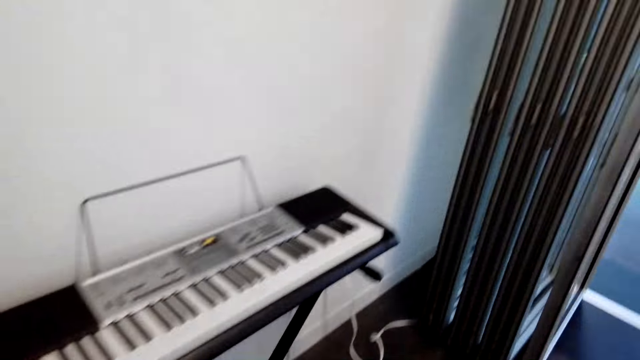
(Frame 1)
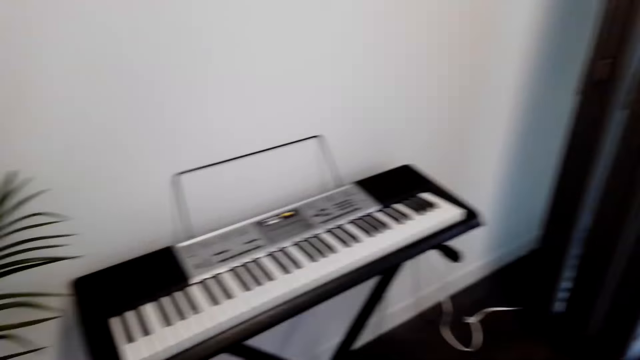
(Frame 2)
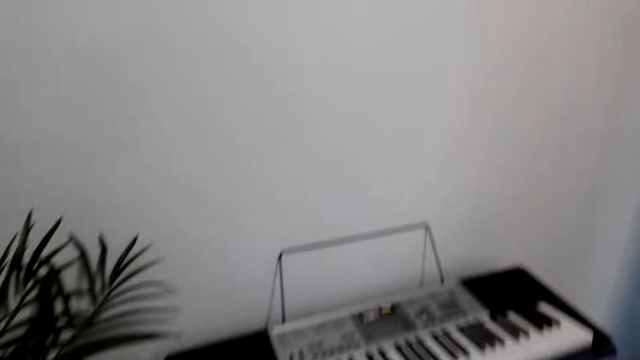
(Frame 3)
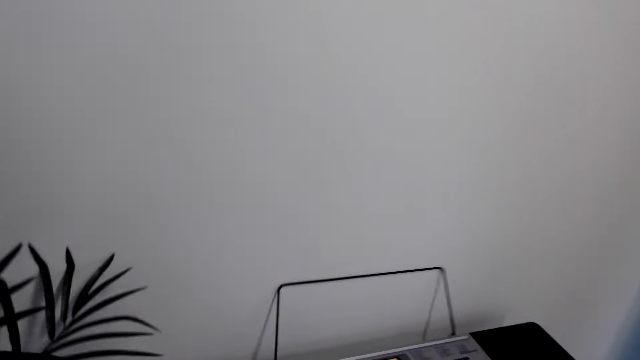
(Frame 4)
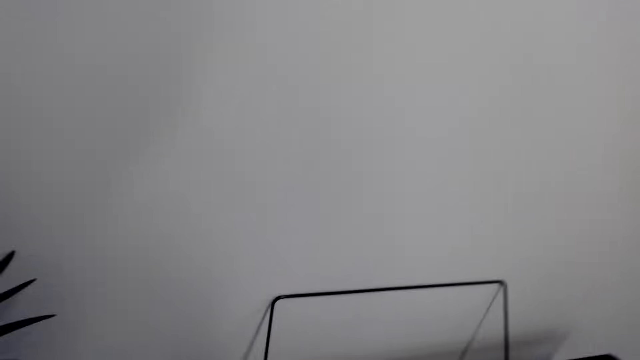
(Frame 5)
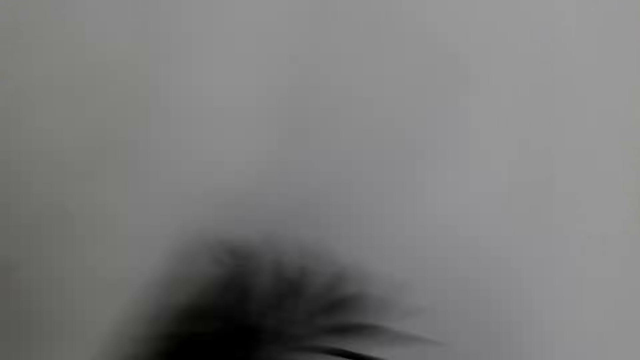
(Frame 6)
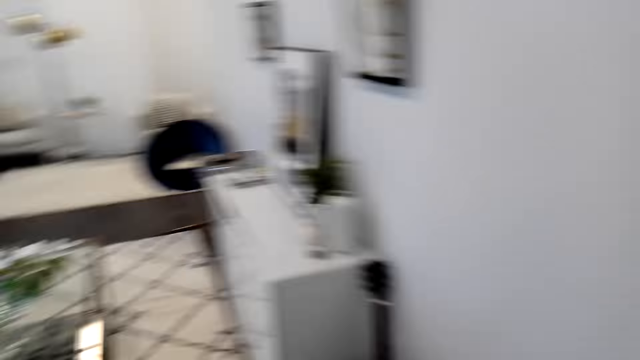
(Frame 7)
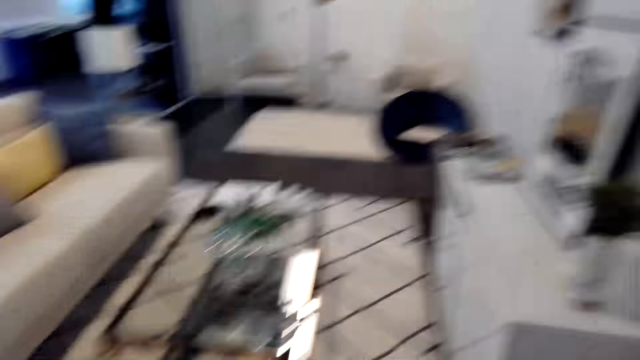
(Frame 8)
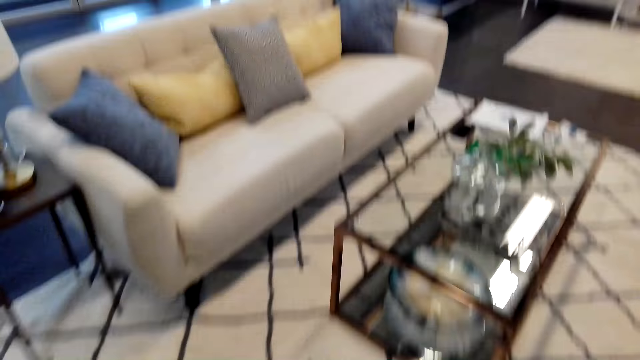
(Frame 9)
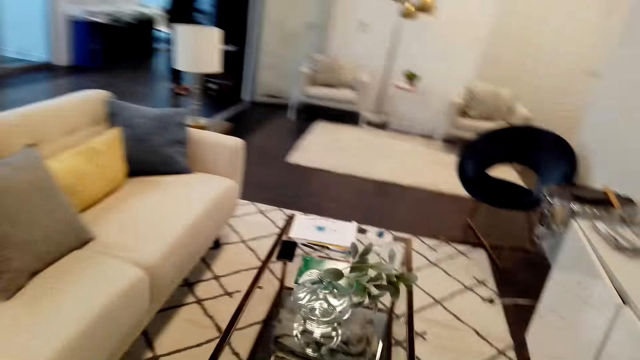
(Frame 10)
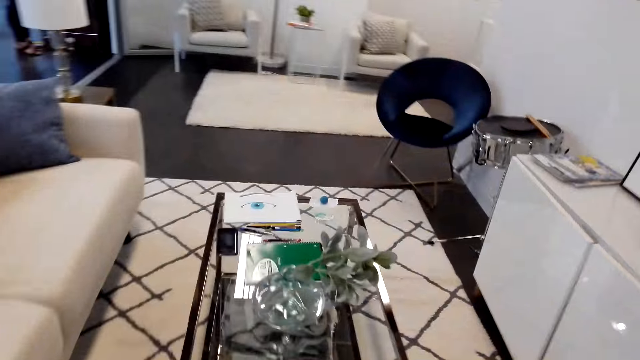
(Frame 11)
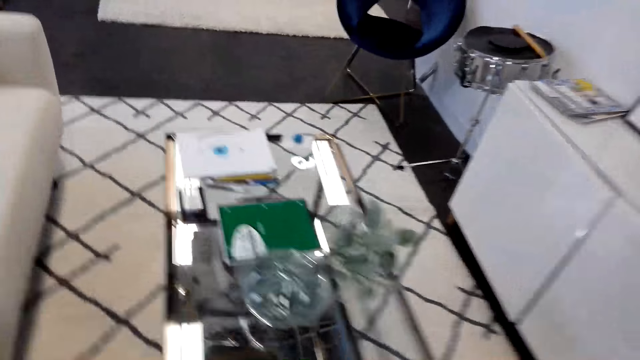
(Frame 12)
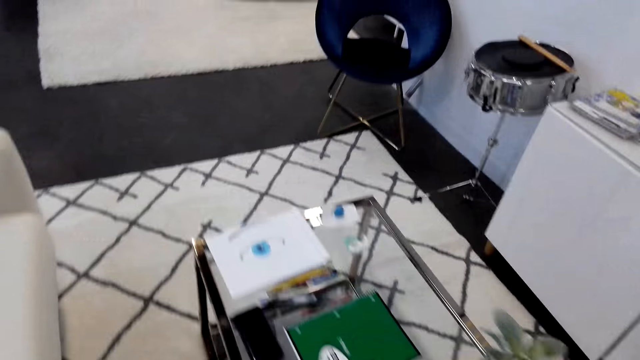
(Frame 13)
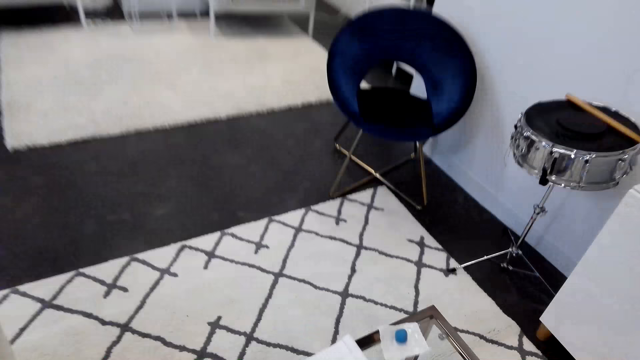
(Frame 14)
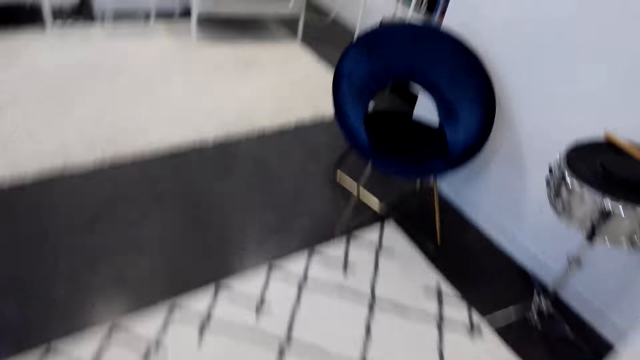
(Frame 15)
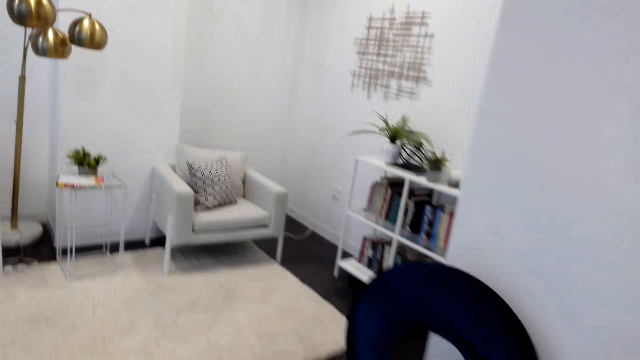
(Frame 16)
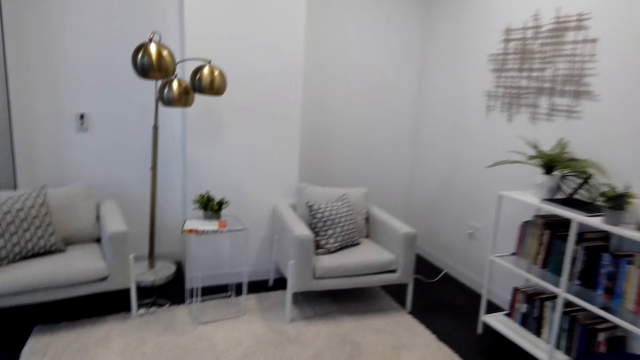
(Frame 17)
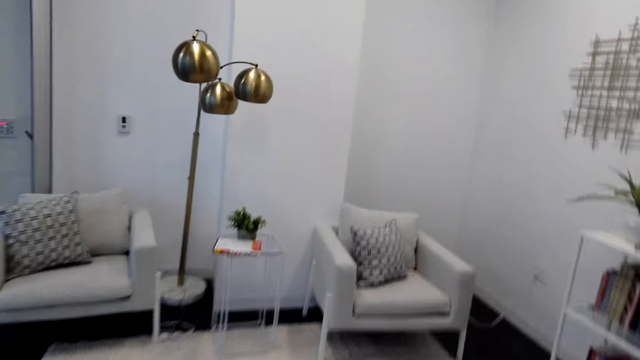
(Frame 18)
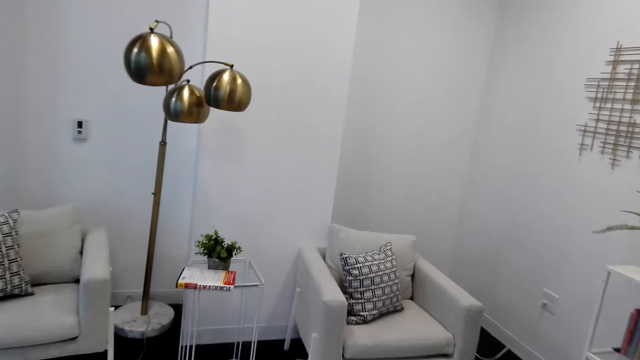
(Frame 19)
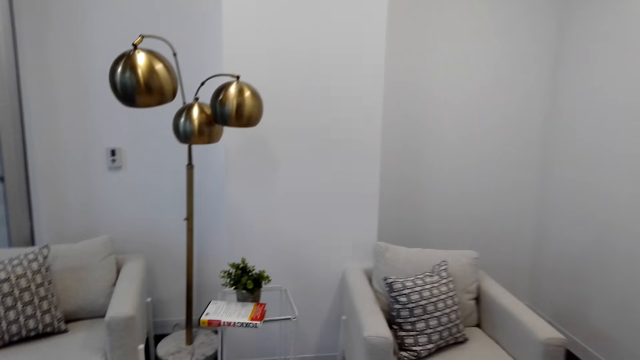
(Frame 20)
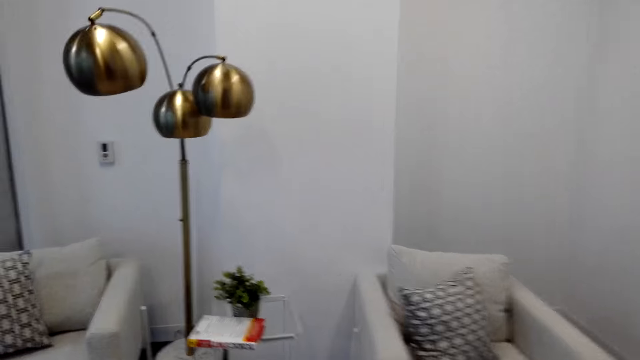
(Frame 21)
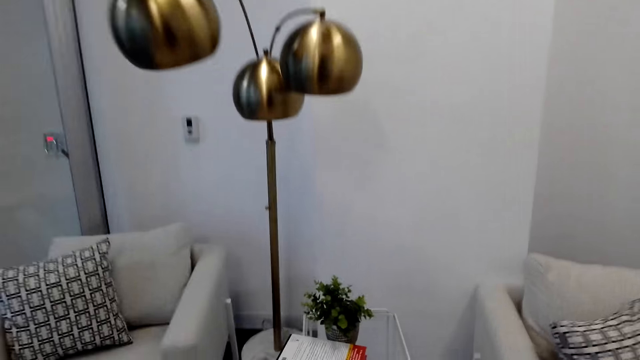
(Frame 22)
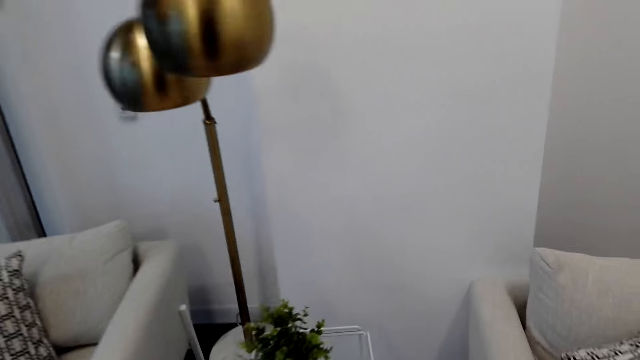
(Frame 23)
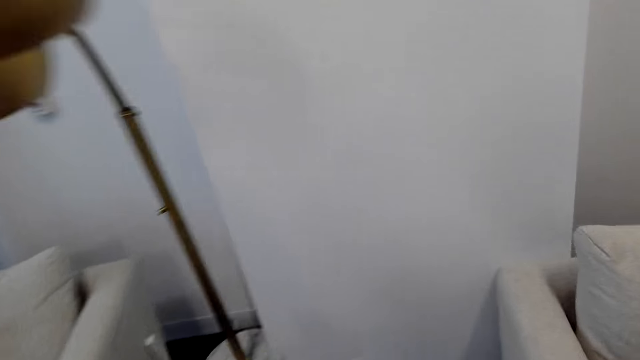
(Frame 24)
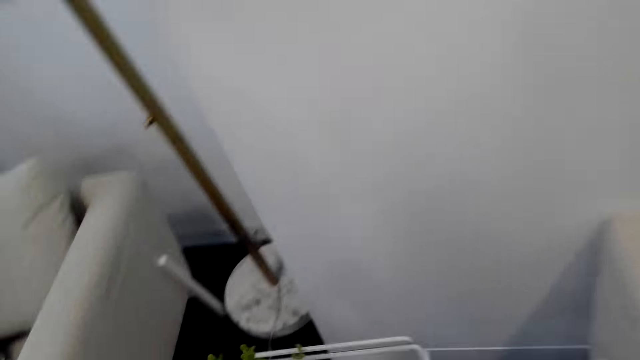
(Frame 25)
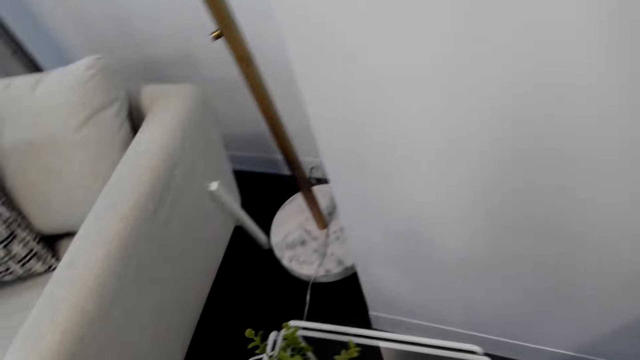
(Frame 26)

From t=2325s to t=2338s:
The camera wearer turns around the piano. They walk towards the table. They turn around the room. They walk around the room.

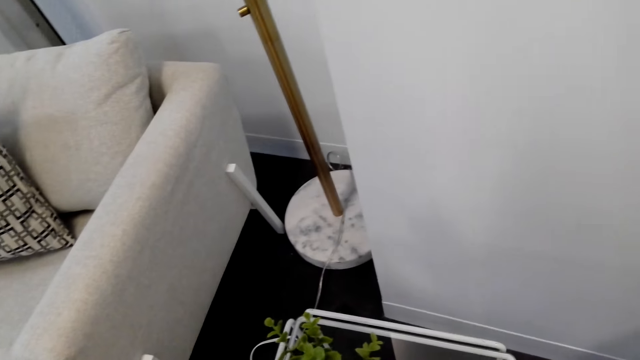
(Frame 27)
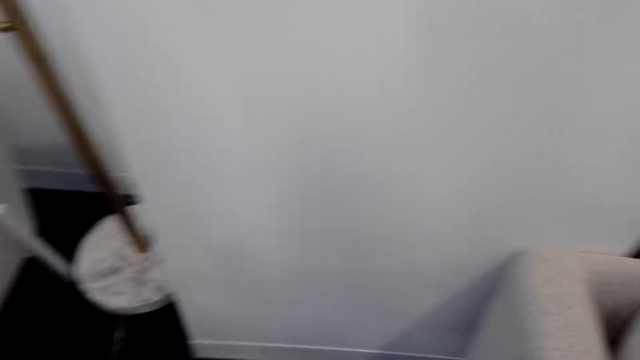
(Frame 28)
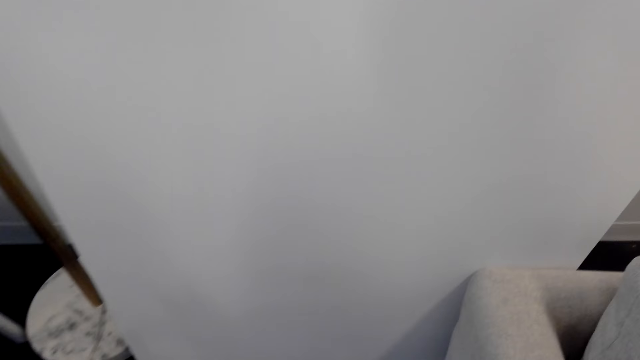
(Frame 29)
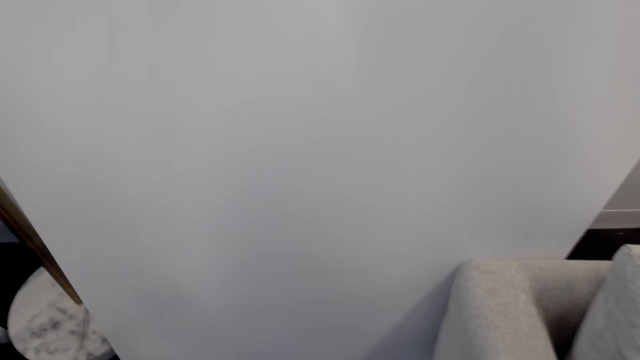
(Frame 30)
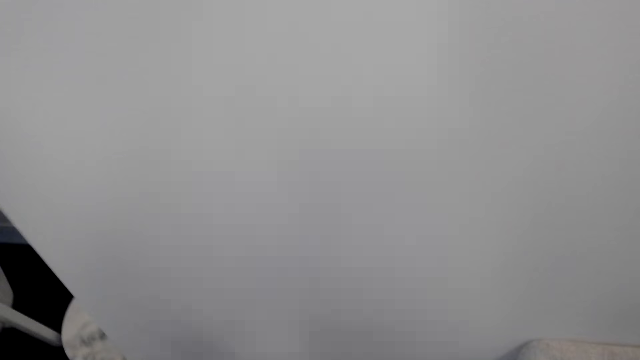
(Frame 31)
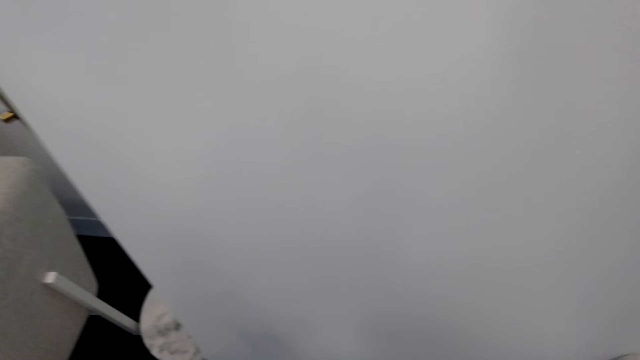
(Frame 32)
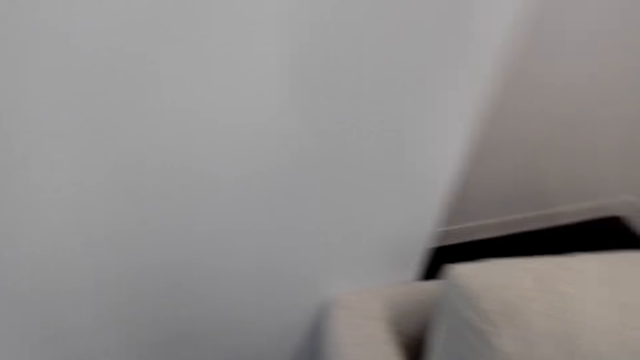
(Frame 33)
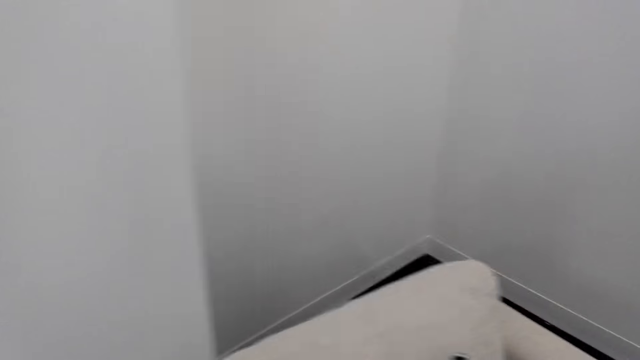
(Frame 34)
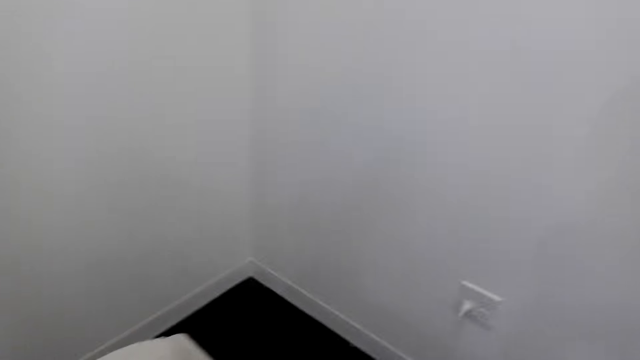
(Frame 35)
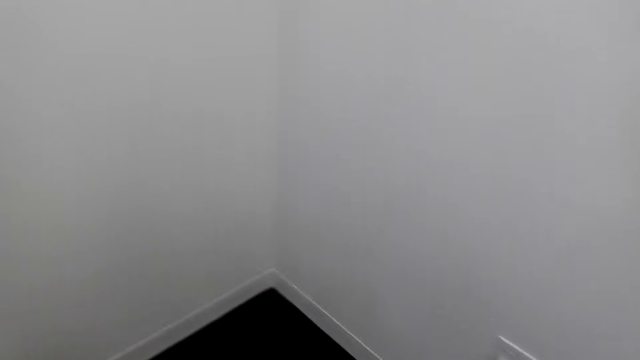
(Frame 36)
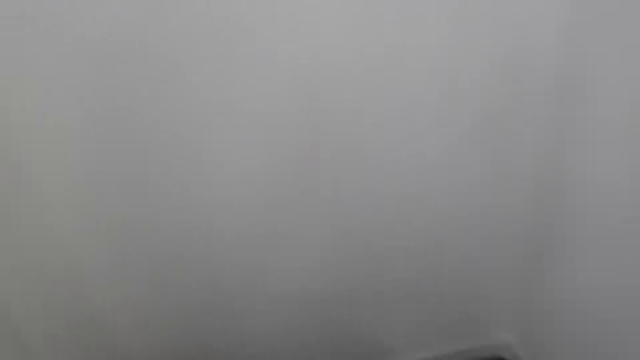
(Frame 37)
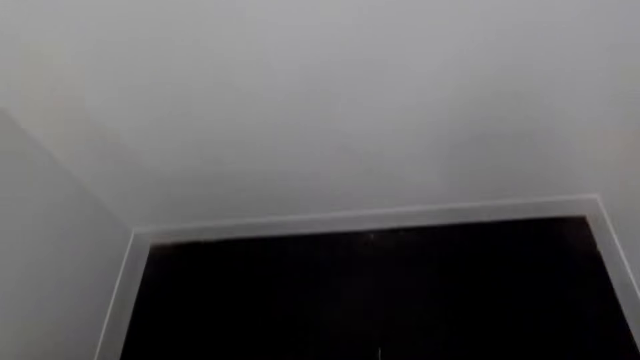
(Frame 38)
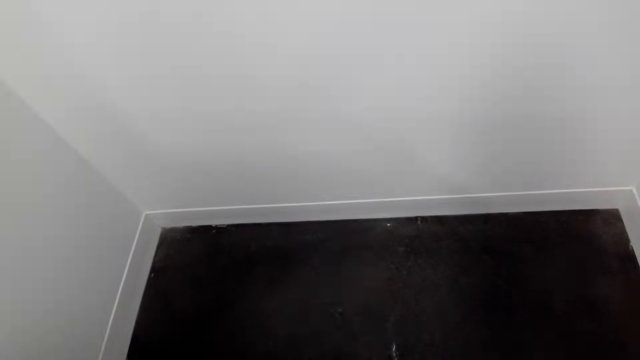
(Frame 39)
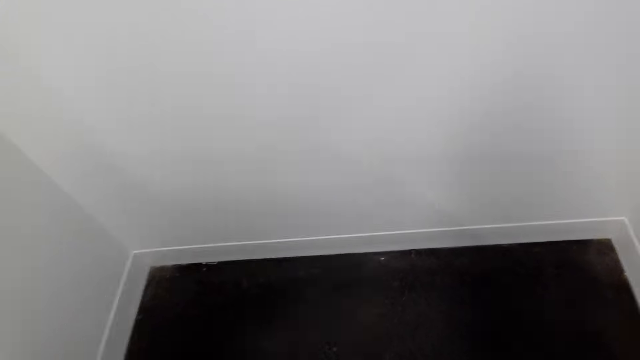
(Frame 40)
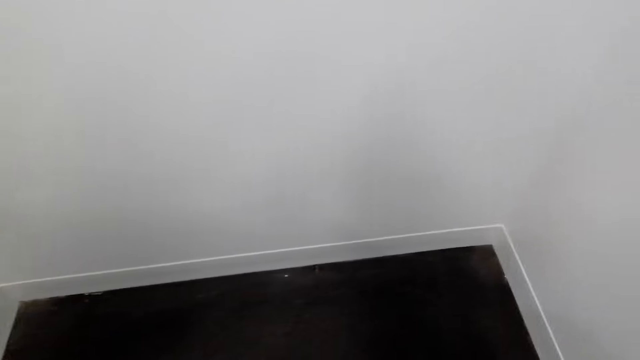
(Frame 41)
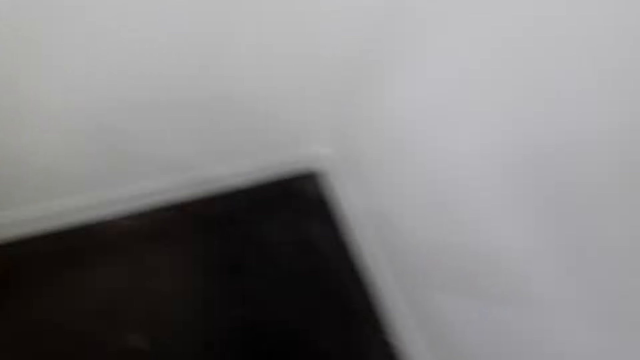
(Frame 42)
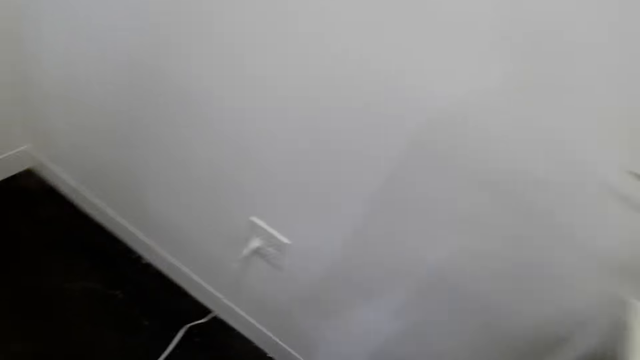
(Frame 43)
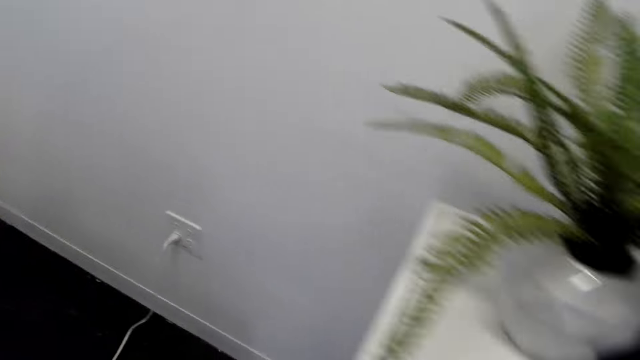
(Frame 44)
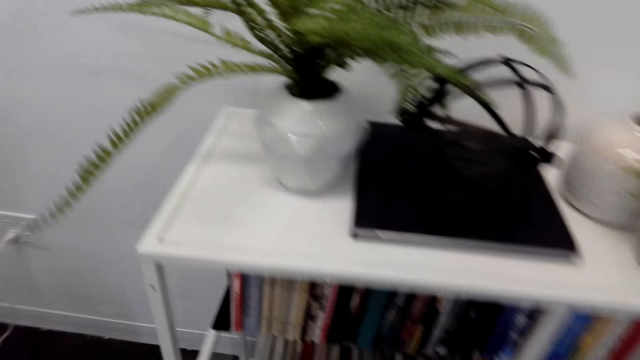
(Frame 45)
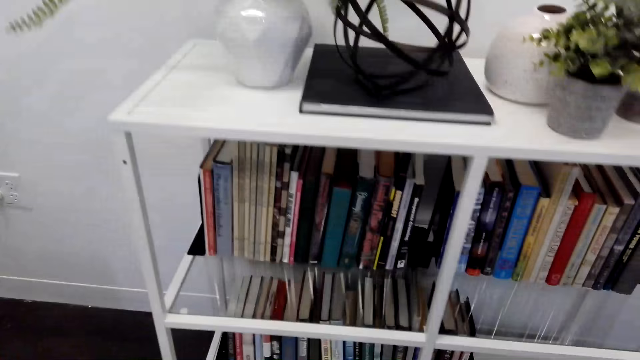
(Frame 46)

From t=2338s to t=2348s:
The camera wearer looks around the room. They move around the room.
